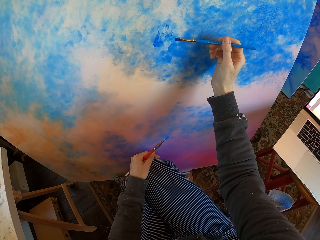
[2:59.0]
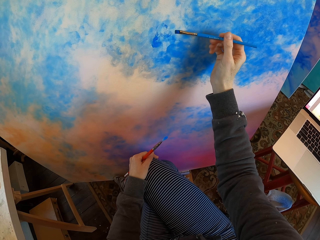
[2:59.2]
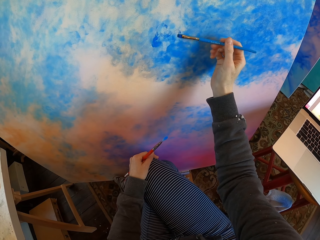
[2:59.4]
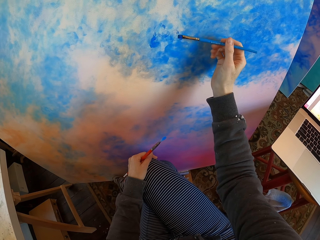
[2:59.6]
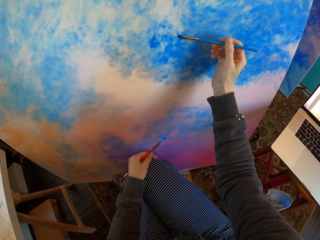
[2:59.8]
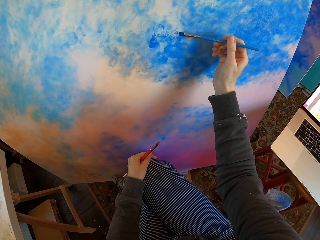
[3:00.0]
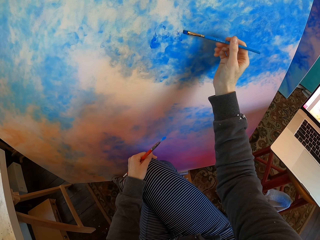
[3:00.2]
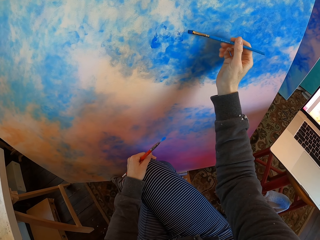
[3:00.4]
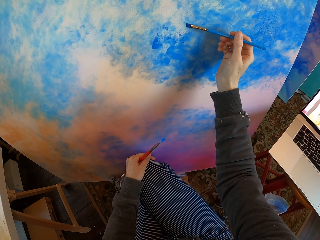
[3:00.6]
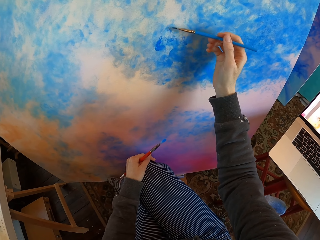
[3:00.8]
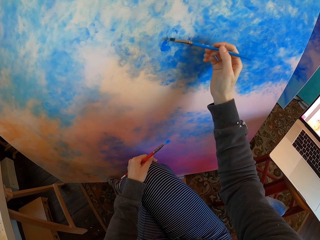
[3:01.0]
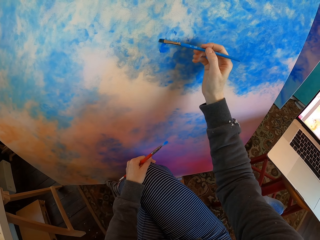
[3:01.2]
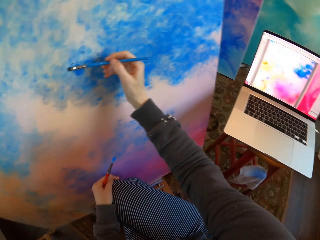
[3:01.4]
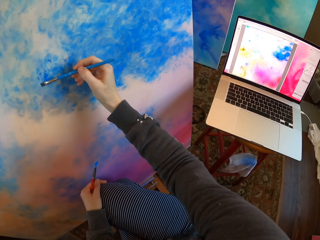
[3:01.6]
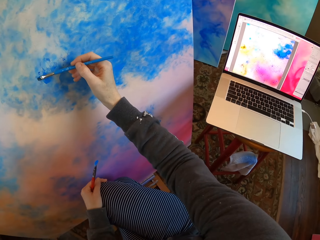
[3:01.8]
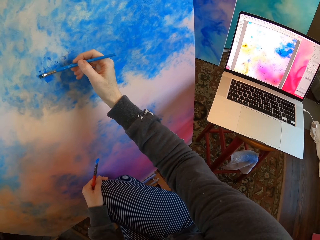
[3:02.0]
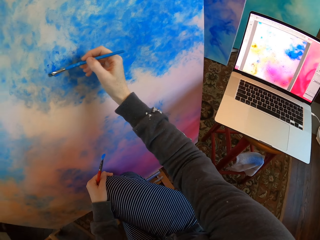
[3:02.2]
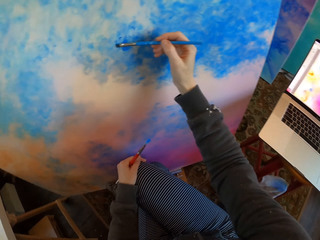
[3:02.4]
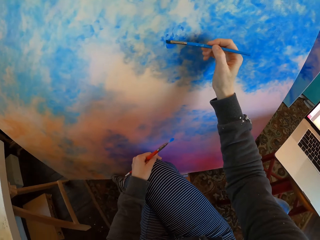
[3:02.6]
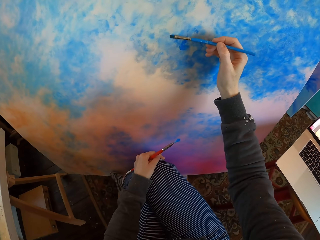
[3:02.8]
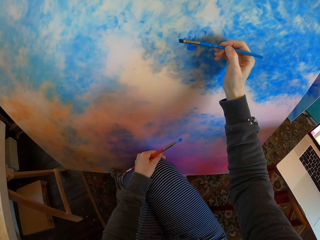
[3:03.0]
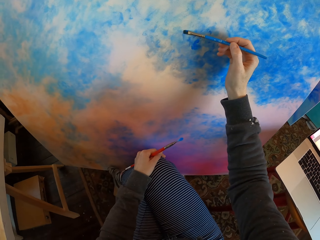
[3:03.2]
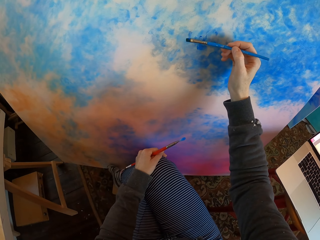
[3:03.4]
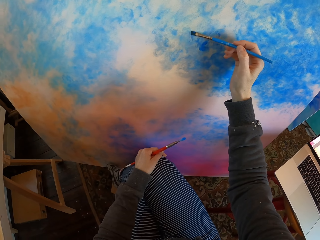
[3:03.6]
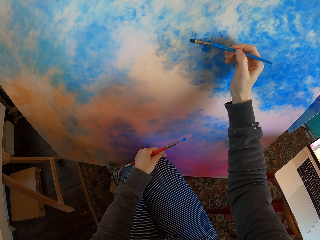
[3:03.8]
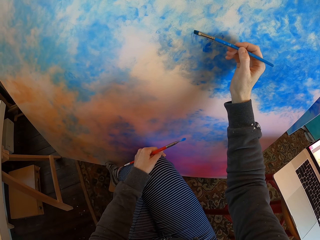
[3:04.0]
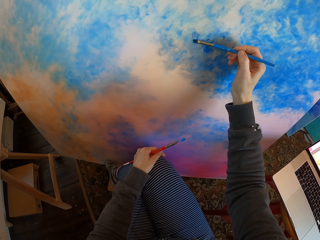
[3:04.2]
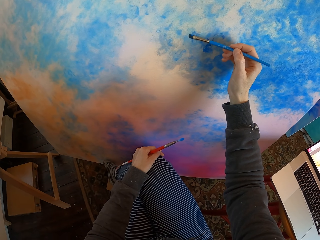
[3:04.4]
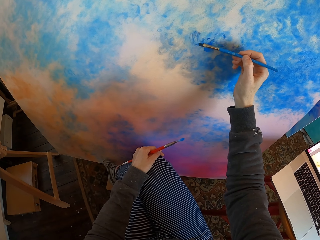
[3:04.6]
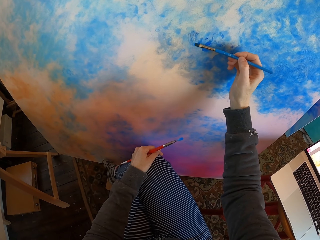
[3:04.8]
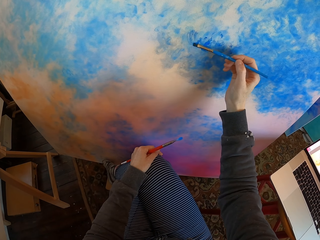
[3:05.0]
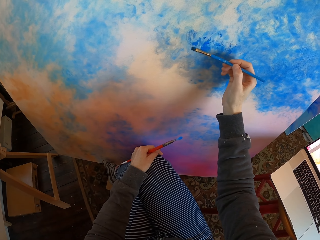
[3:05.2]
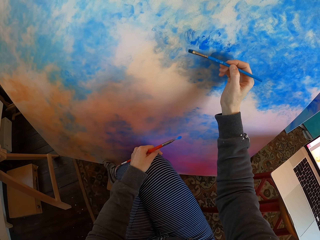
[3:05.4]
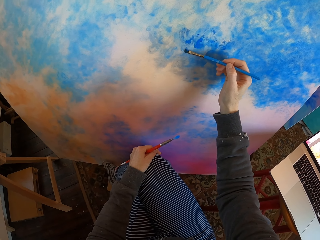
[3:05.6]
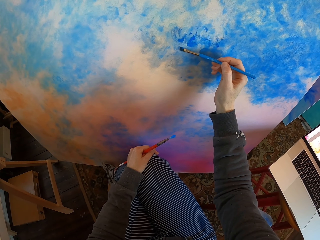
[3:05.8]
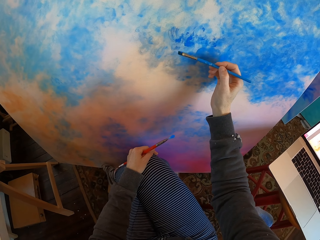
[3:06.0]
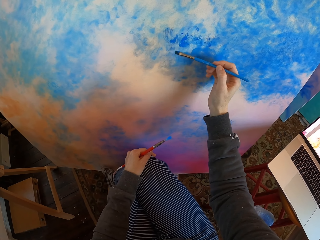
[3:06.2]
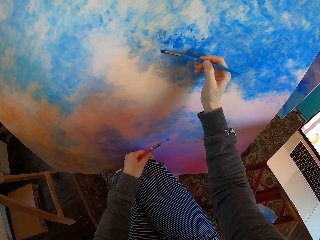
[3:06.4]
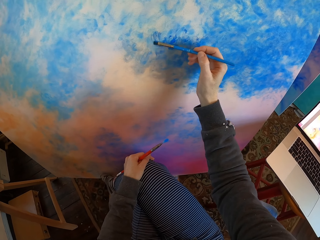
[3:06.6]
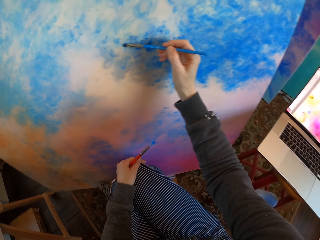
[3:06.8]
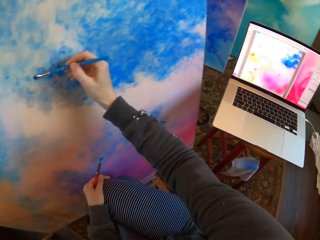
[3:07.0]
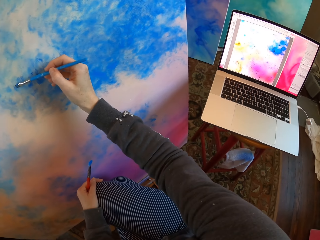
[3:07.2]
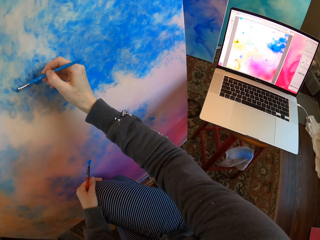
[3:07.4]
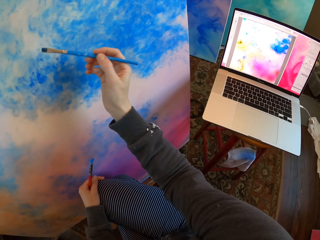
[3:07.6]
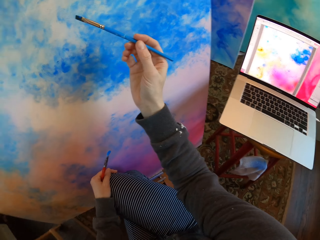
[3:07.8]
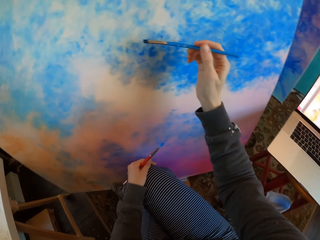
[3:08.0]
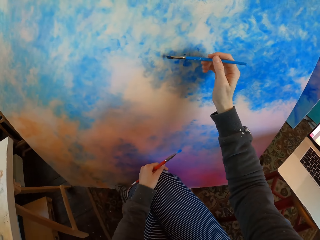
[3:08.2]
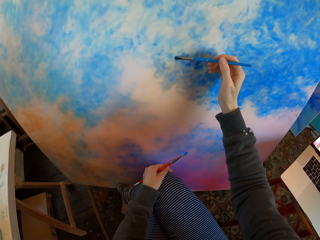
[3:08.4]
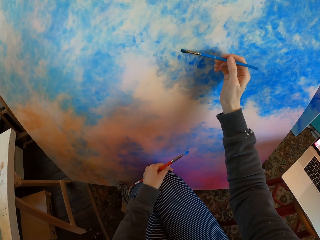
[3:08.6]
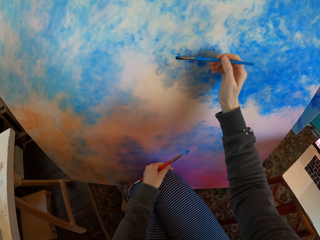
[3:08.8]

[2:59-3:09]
The camera wearer turns to the side. They color a board with a drawing color brush. They turn to the side and color the board with the drawing color brush.

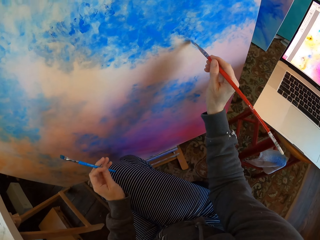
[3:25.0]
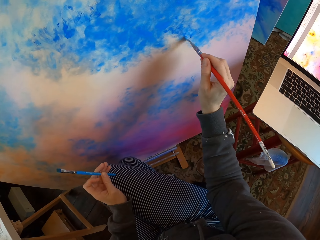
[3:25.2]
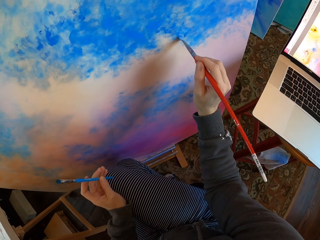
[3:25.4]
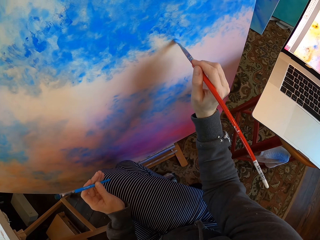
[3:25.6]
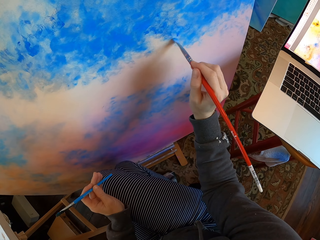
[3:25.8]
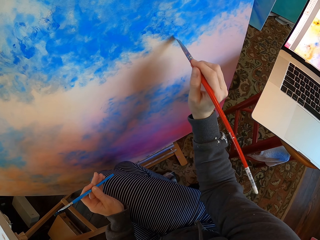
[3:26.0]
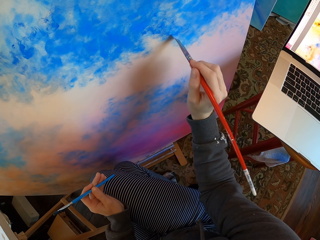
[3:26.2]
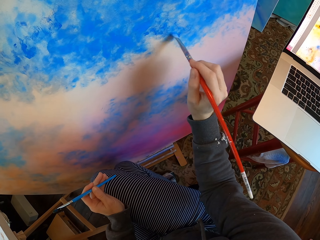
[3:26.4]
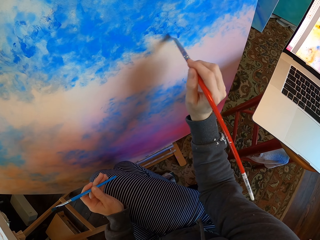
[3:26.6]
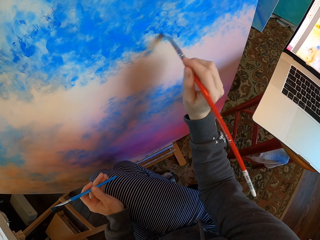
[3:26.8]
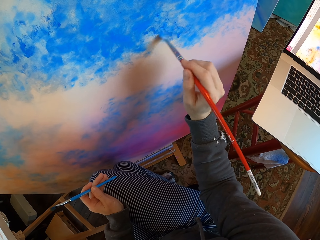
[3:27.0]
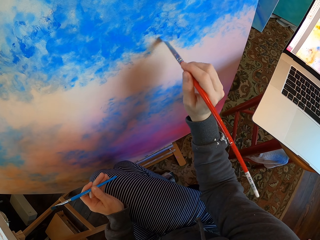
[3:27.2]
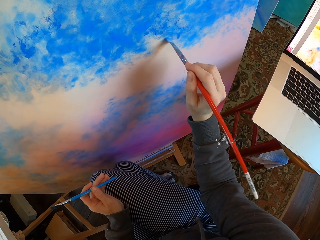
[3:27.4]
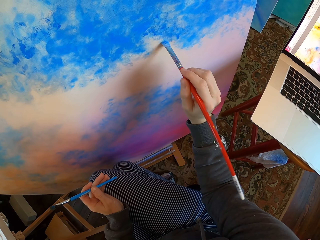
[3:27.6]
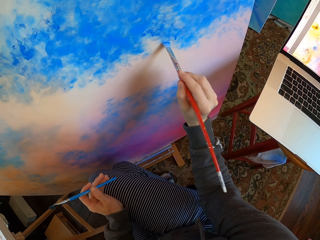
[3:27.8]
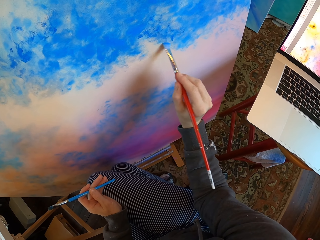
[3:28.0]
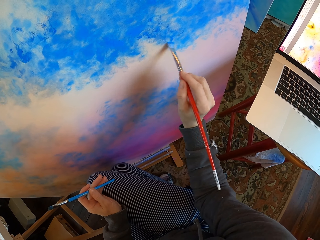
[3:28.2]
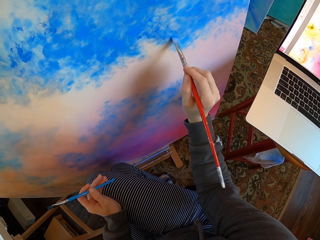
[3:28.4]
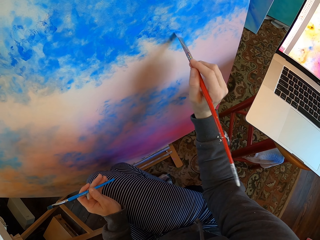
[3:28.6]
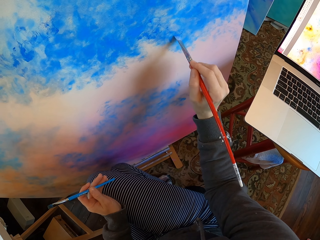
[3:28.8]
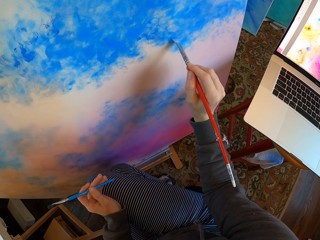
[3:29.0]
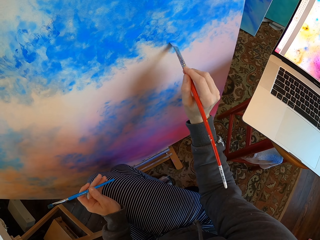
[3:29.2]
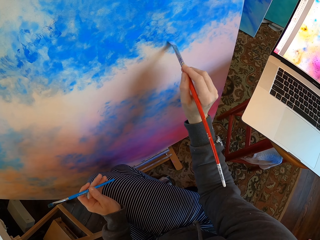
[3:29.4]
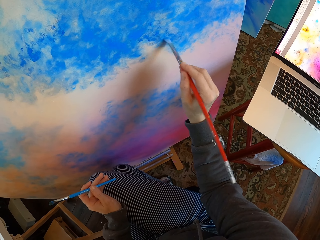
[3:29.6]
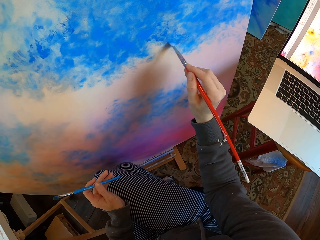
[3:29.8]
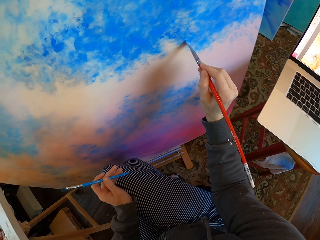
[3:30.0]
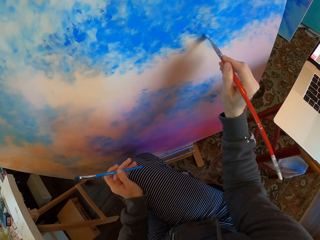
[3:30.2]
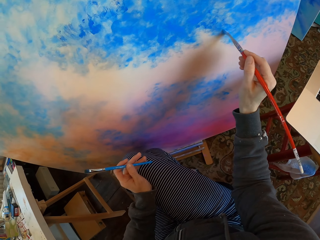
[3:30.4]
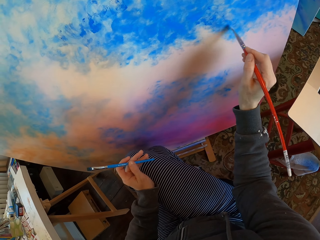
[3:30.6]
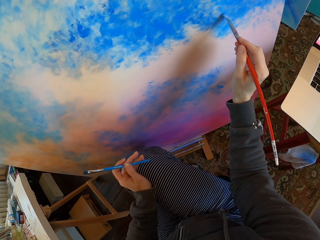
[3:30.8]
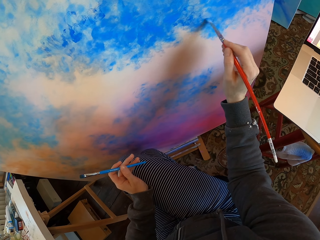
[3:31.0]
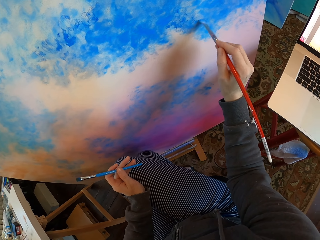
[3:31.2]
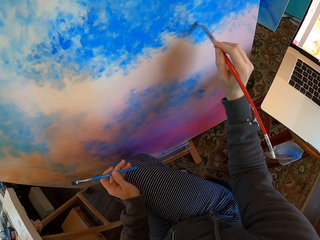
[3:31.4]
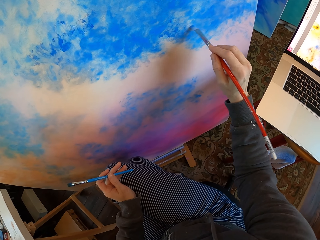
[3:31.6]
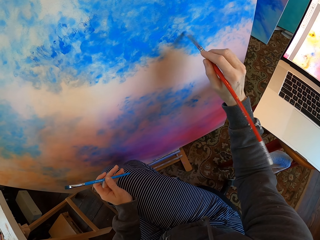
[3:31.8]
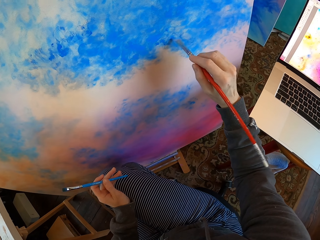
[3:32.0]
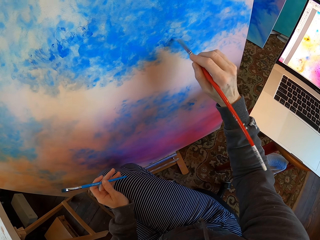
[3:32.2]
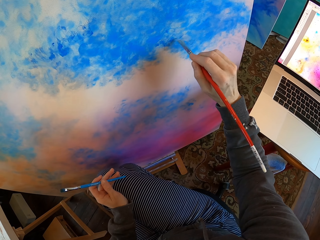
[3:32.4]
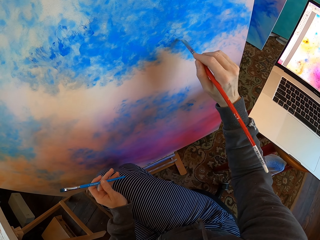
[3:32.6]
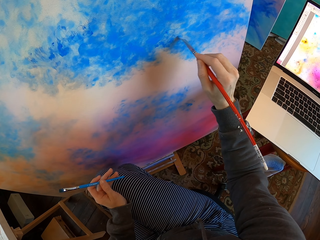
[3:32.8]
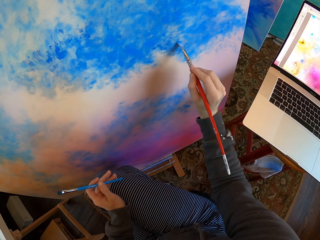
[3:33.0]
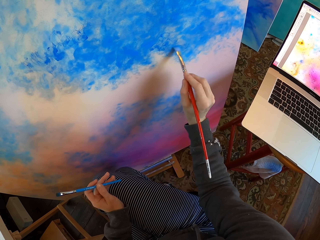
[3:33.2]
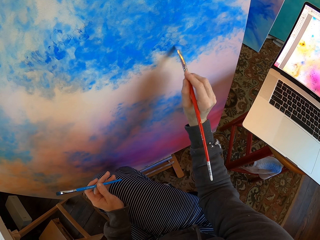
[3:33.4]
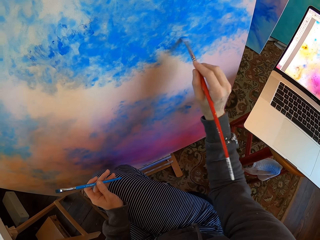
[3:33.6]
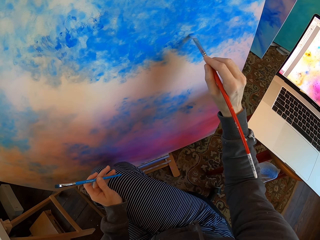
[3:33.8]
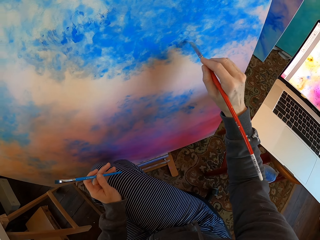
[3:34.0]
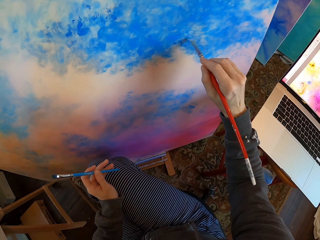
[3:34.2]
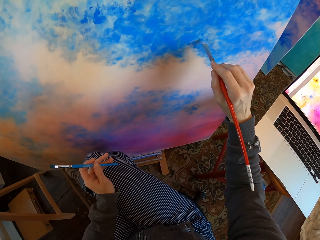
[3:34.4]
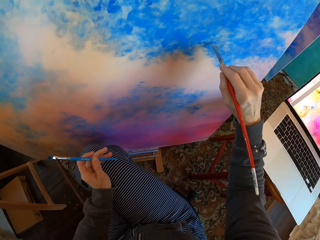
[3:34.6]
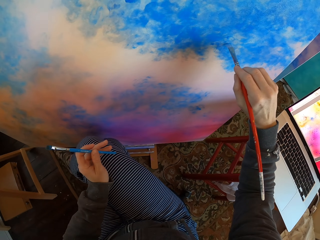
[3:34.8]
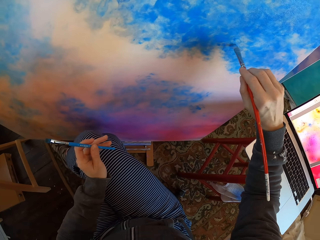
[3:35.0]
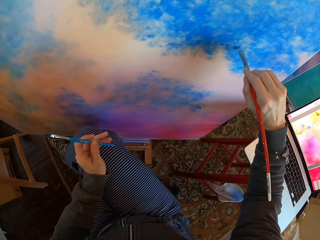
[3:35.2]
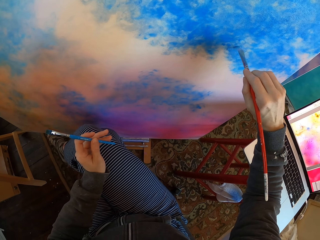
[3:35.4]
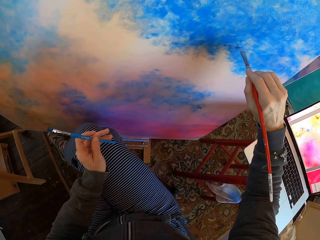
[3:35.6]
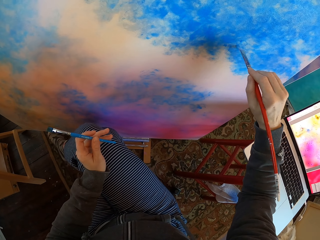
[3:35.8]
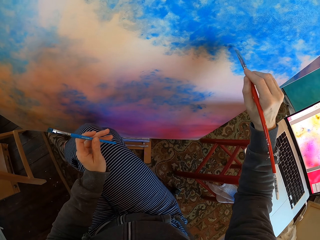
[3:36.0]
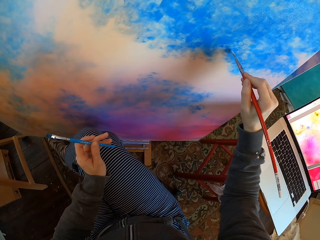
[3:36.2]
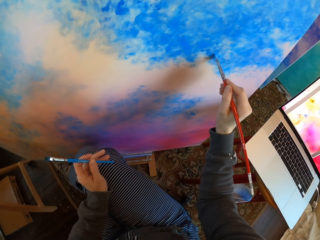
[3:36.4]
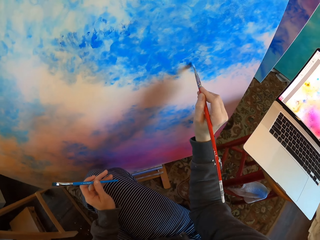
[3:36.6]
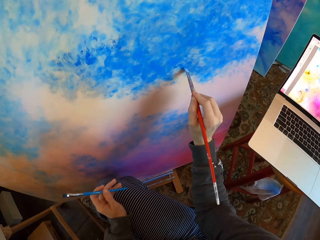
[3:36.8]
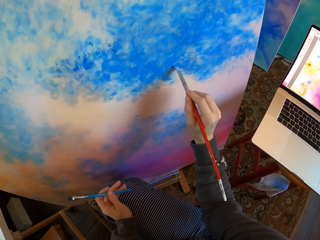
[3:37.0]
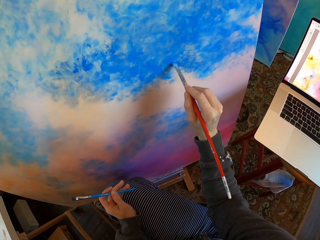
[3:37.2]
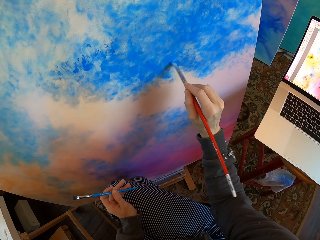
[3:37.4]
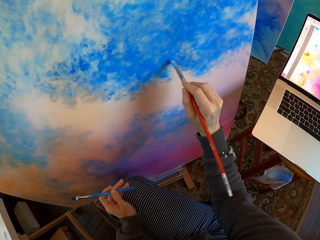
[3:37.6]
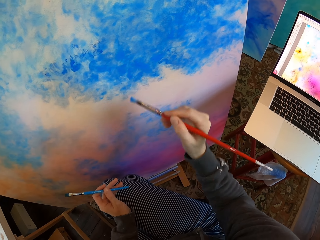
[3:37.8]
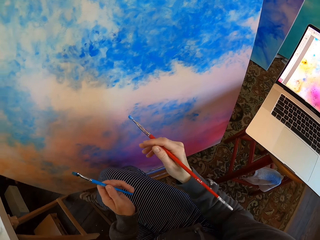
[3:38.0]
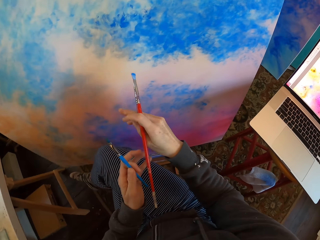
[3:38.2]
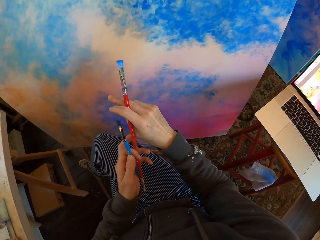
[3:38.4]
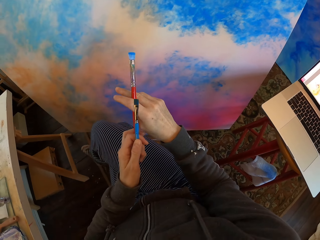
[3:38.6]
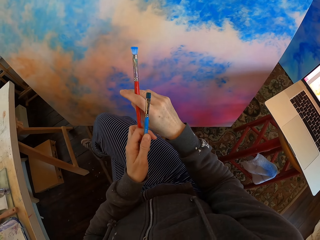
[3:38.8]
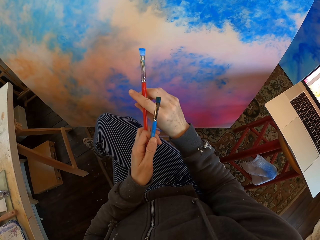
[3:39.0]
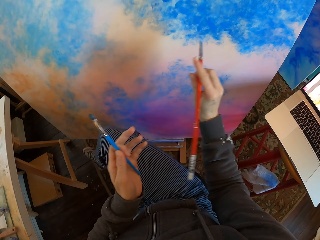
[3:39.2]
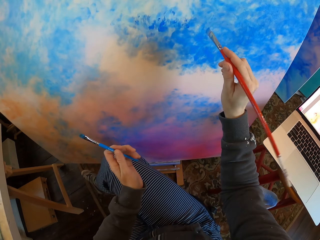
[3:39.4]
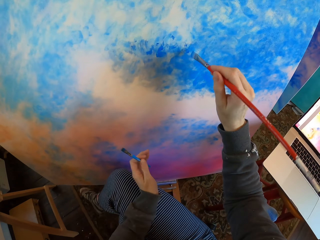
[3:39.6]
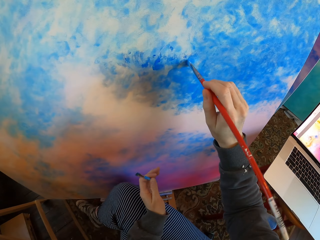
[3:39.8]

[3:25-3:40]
The camera wearer paints the manila paper or board on the floor with a paint brush or drawing color brush. He turns to the side and colors the board with the drawing color brush. He turns to the side and colors the board with the drawing color brush. He turns to the side and colors the board with the drawing color brush. He holds the paint brush with his hands. He turns to the side.
